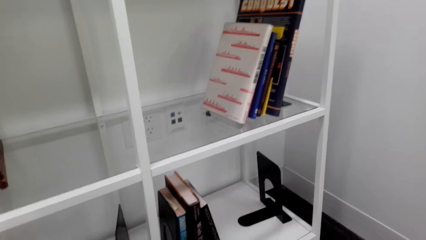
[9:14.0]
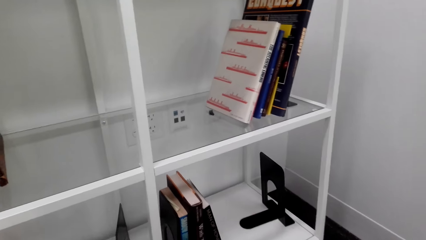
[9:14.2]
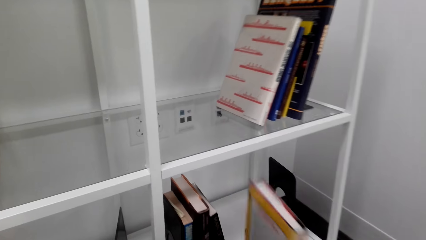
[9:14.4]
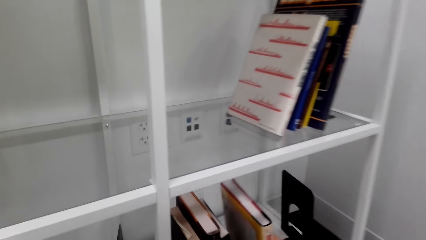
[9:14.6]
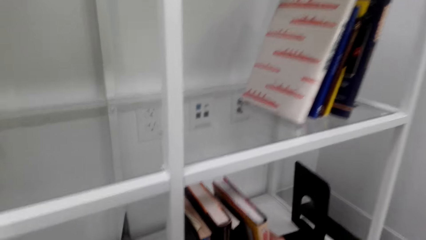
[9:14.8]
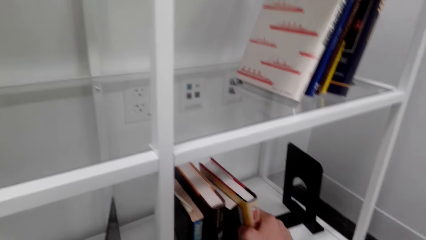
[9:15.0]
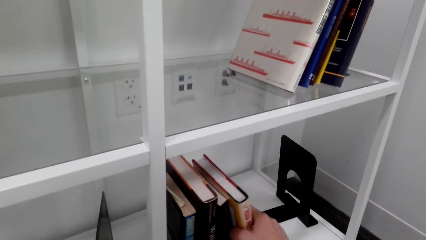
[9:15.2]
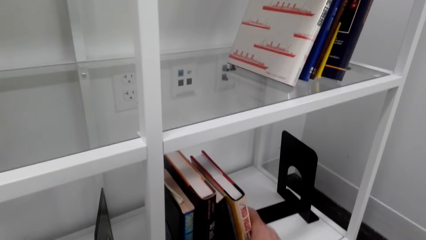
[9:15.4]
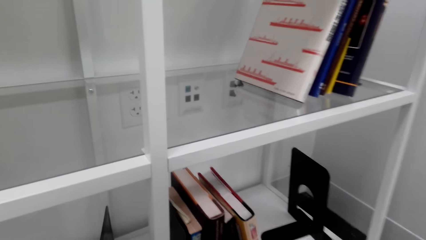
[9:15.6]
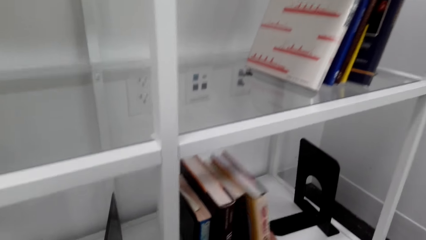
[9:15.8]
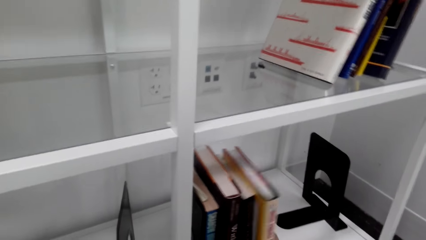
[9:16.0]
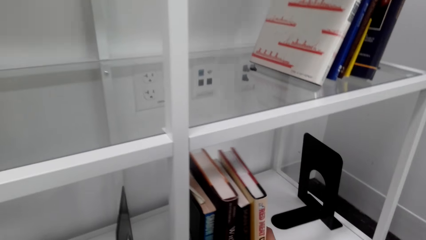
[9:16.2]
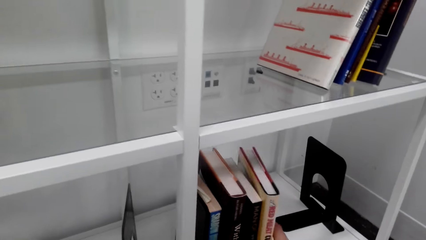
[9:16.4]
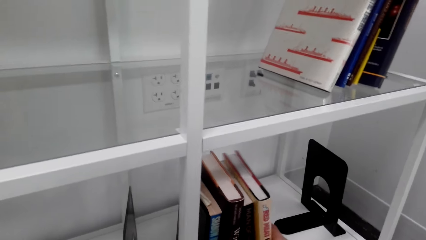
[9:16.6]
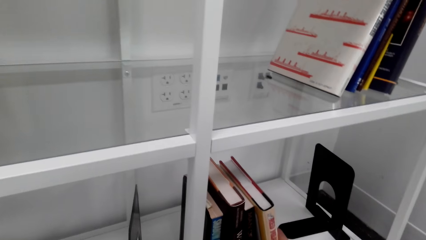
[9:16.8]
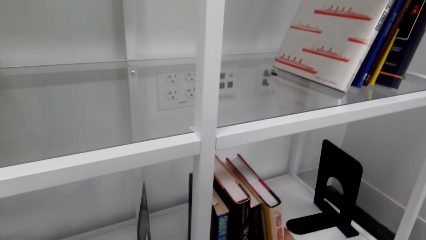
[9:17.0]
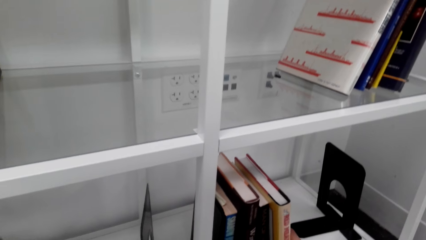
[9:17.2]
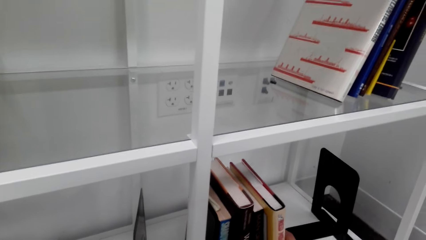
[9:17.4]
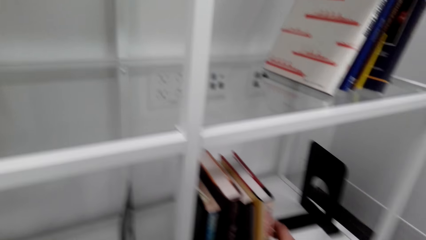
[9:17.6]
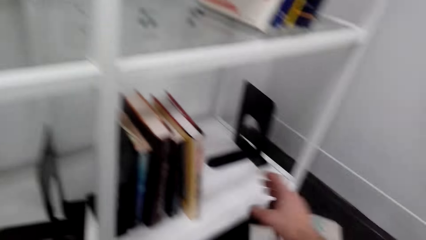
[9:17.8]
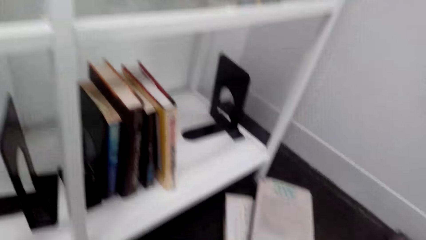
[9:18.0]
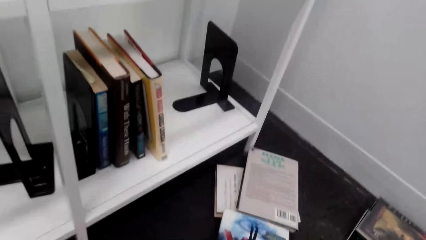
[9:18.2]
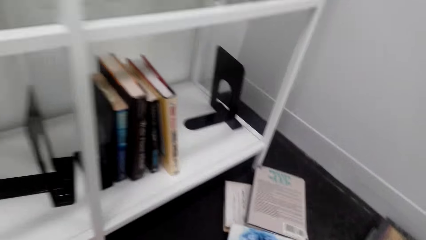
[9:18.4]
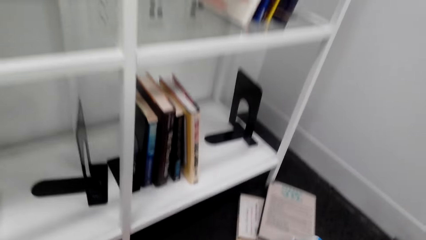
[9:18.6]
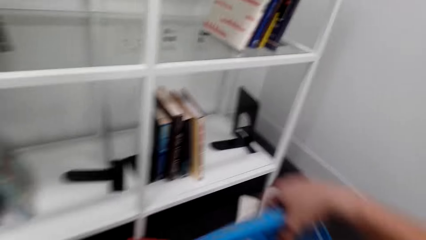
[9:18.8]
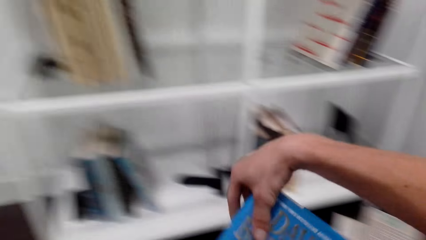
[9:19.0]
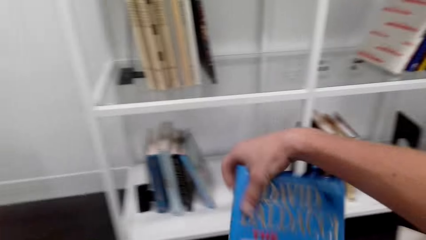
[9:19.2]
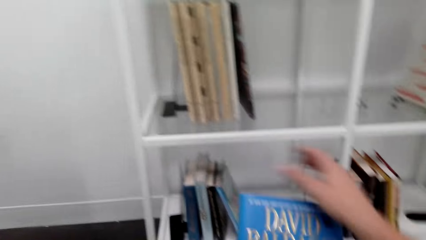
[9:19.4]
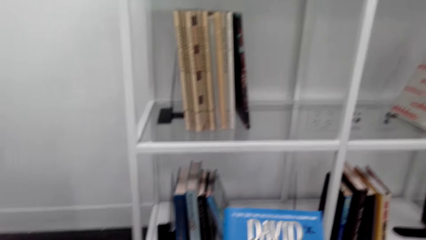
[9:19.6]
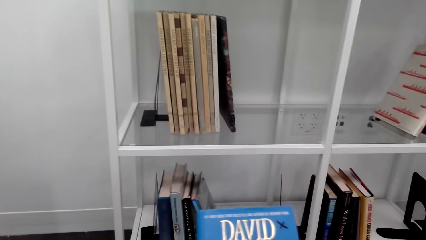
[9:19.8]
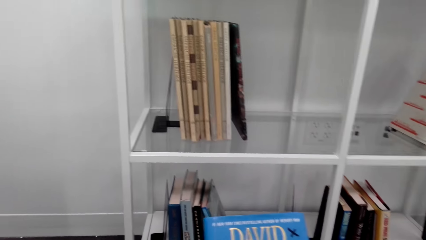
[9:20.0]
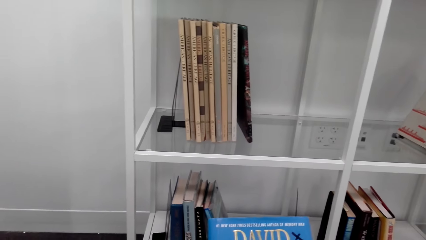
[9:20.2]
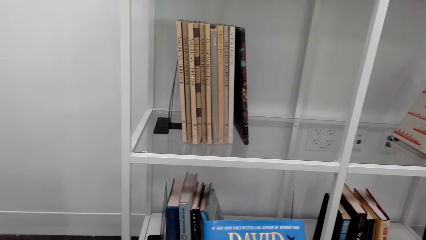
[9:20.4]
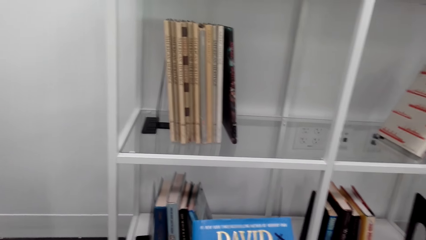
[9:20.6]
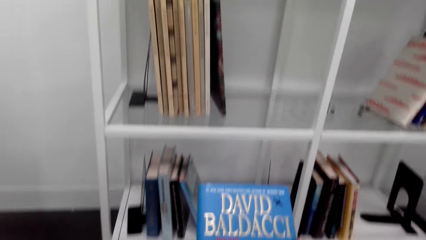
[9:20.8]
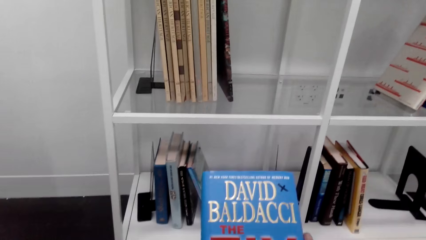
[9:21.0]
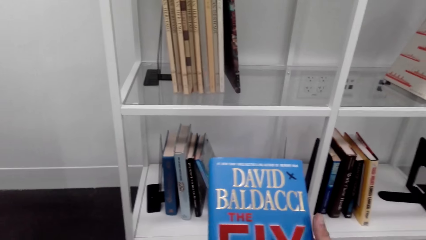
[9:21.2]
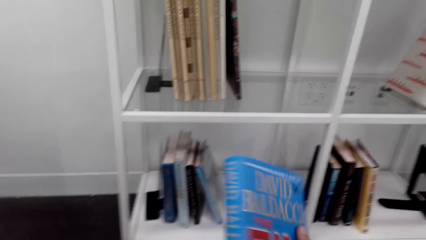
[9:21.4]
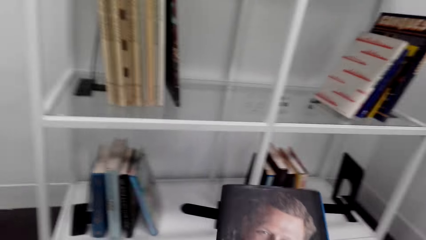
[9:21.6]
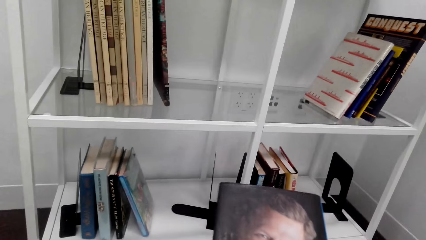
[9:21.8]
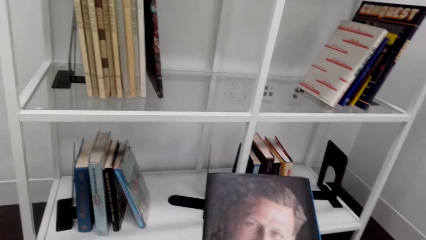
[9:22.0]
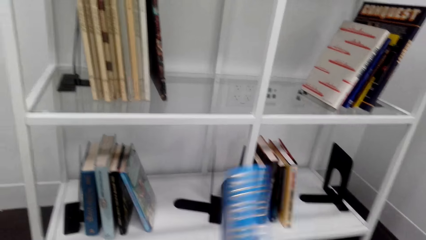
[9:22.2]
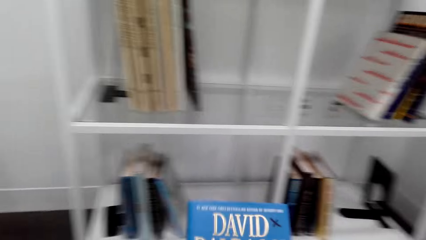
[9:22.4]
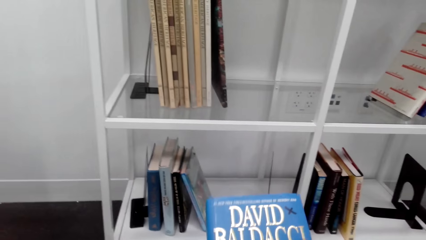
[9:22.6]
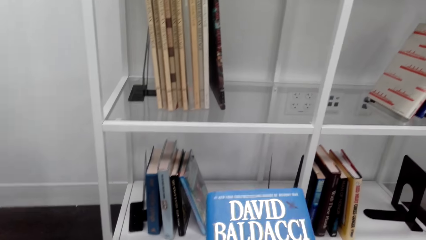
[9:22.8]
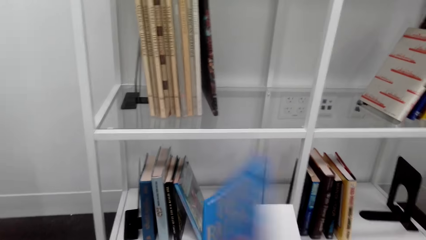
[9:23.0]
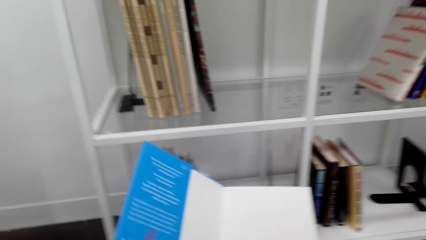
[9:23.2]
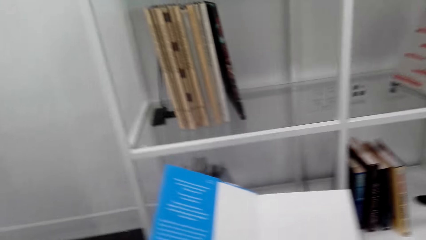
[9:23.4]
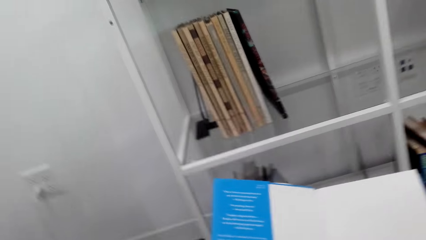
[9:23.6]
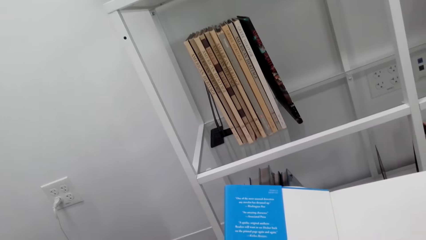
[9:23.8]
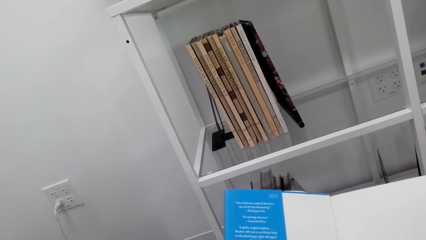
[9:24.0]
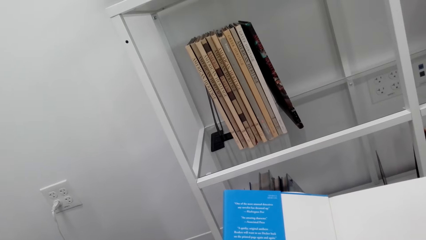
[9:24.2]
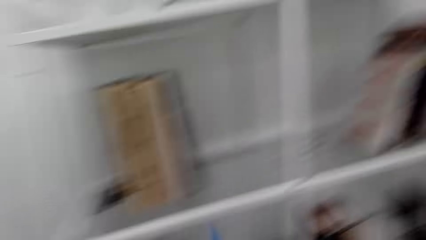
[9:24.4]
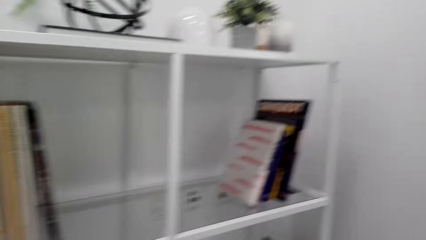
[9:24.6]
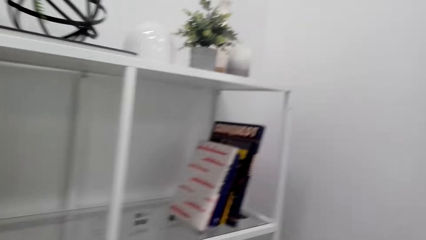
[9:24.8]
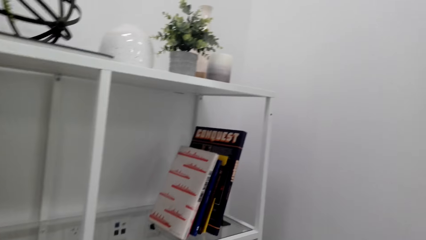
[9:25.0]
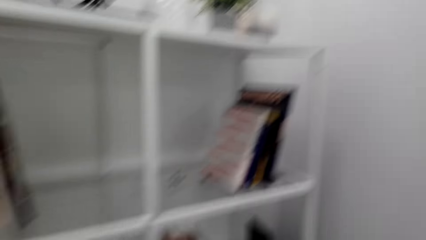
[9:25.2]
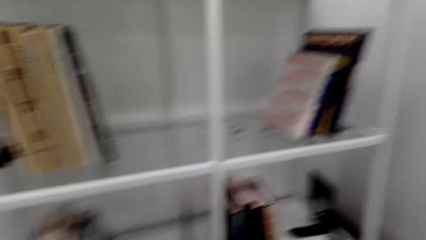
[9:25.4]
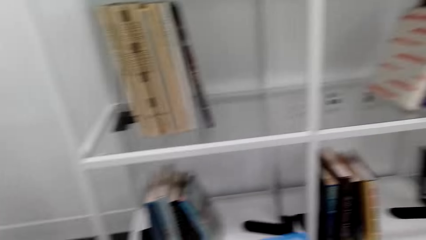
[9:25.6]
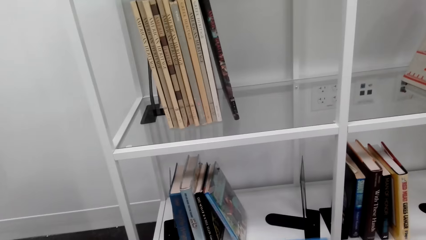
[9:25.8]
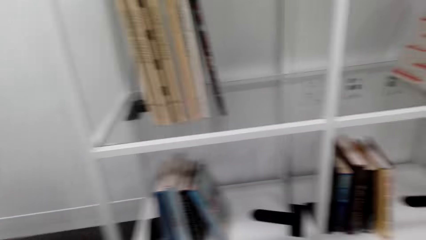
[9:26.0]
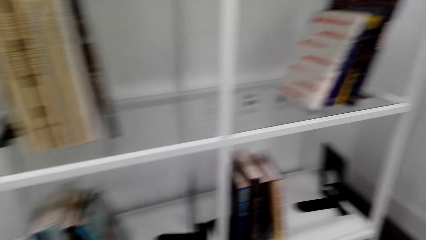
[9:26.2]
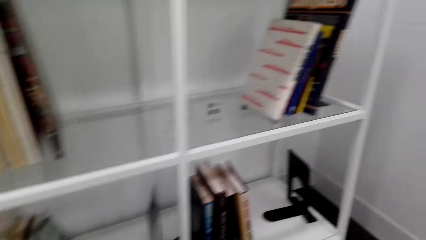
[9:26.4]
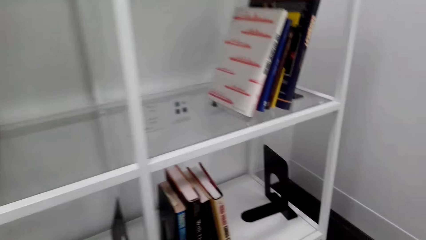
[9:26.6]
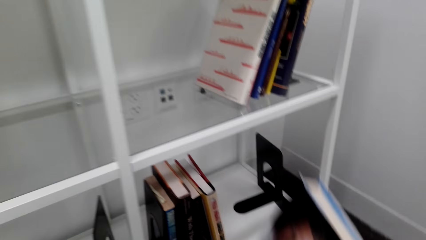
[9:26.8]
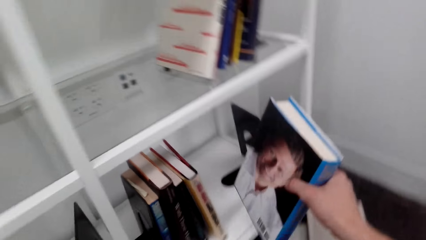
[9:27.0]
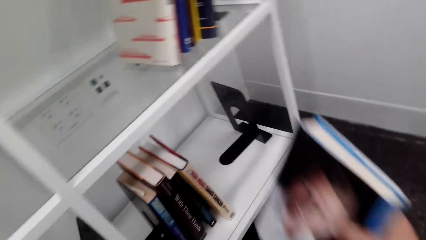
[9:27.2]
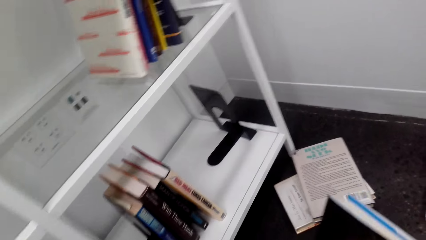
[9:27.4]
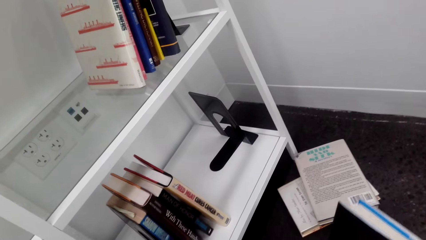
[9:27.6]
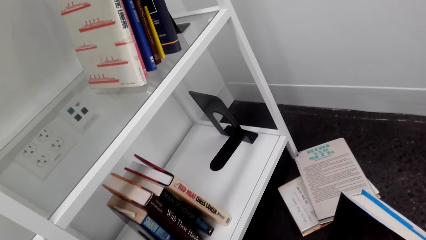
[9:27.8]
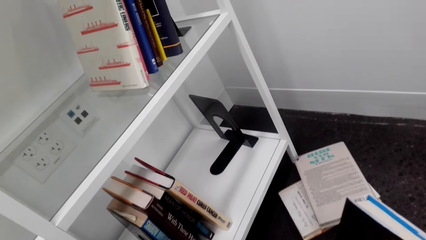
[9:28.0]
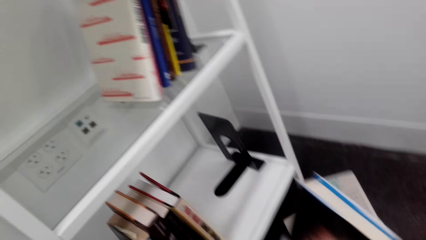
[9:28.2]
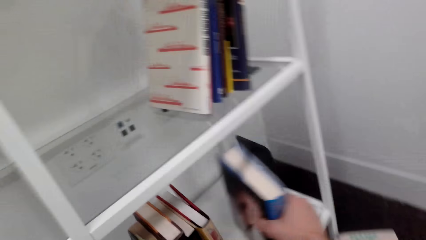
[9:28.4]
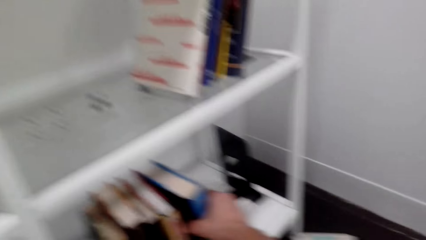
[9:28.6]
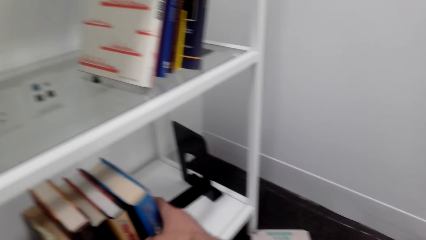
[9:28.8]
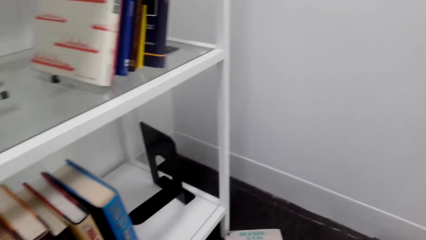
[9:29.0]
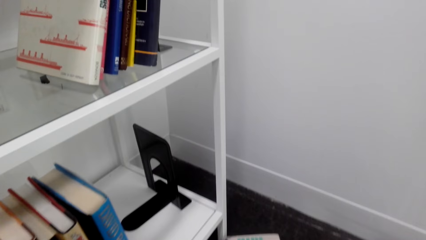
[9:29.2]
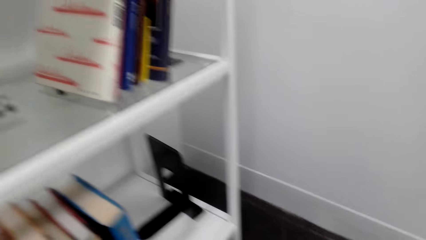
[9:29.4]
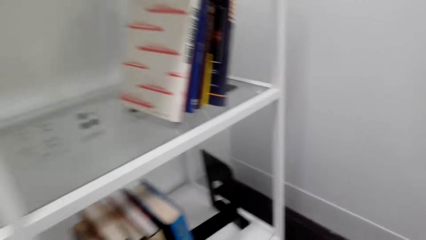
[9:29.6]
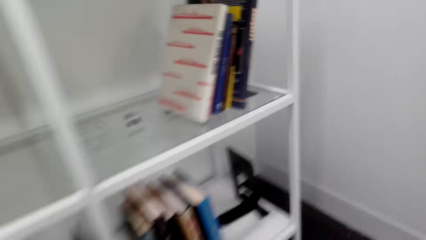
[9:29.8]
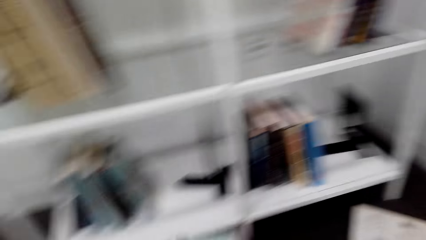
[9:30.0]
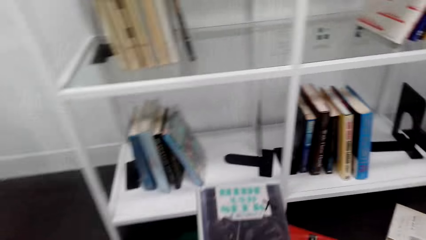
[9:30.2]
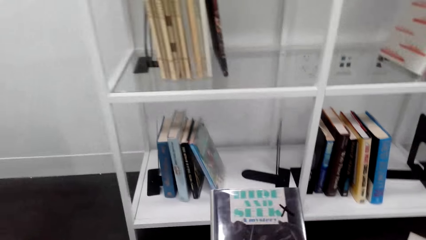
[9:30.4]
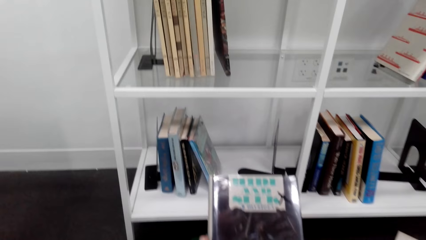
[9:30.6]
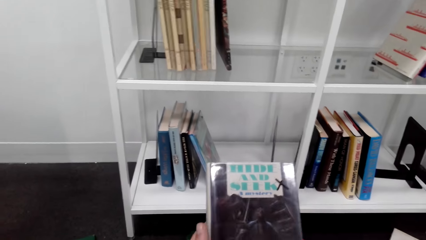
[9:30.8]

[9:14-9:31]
The camera wearer looks about. They arrange the book on the bookshelf and place the book on the bookshelf. They take a book and read the book cover. They overturn the book and open the book. They place the book on the bookshelf.
